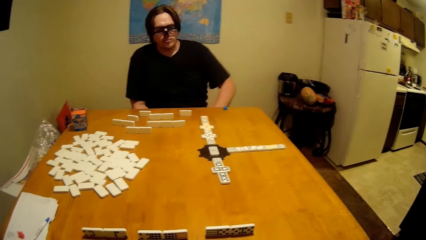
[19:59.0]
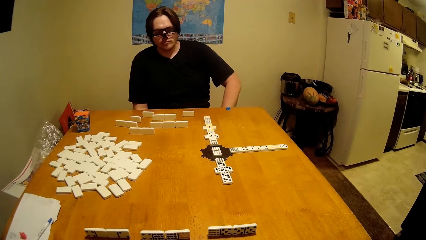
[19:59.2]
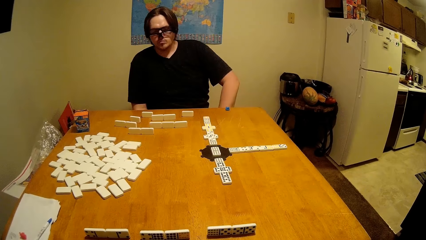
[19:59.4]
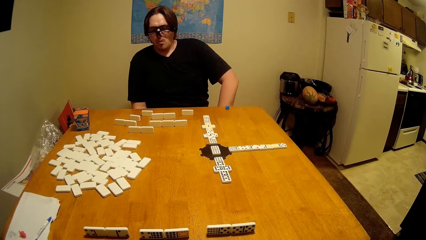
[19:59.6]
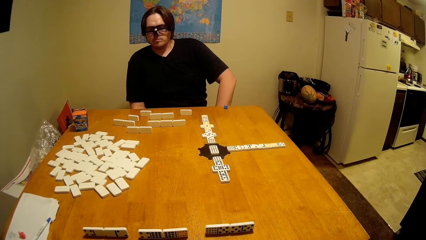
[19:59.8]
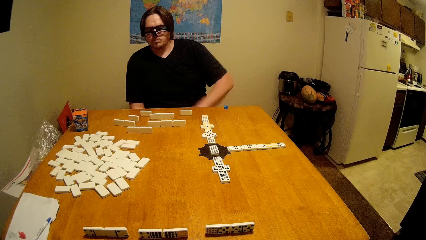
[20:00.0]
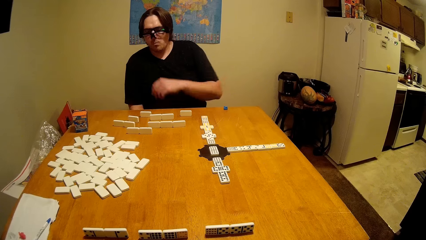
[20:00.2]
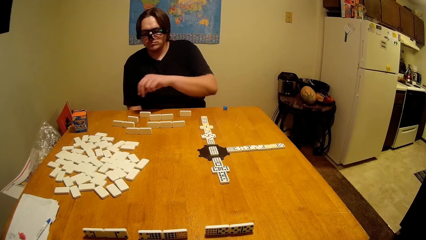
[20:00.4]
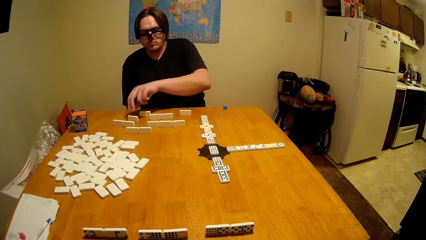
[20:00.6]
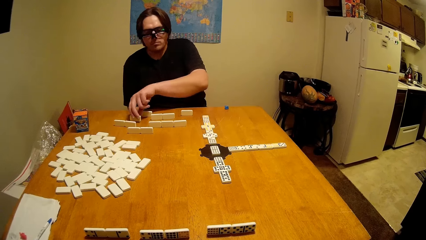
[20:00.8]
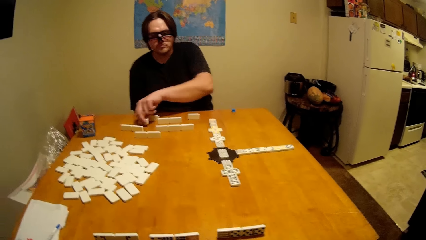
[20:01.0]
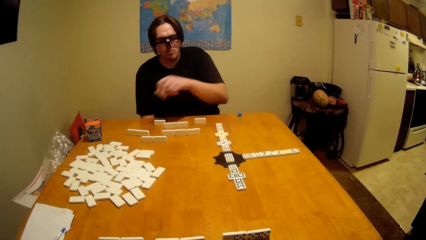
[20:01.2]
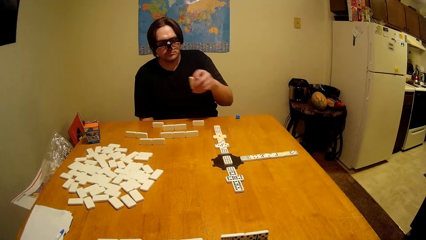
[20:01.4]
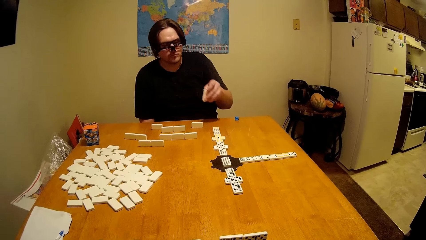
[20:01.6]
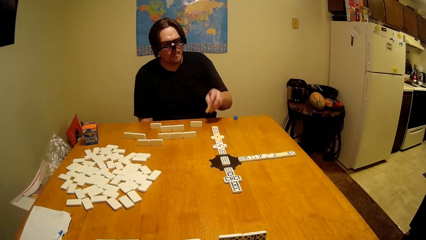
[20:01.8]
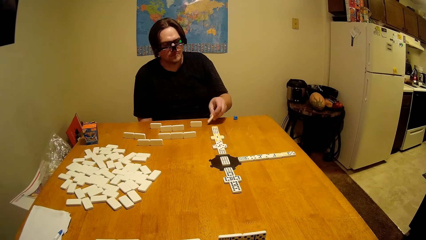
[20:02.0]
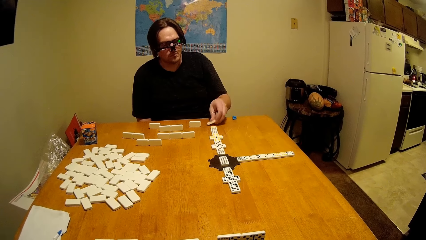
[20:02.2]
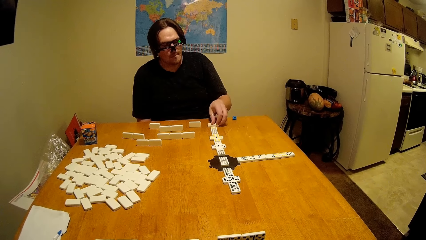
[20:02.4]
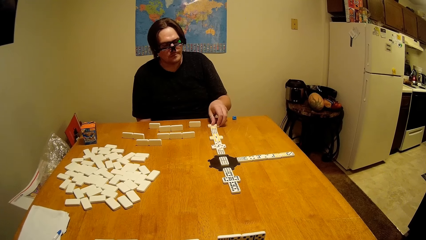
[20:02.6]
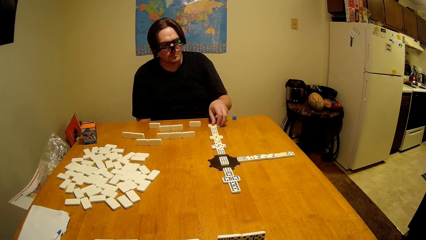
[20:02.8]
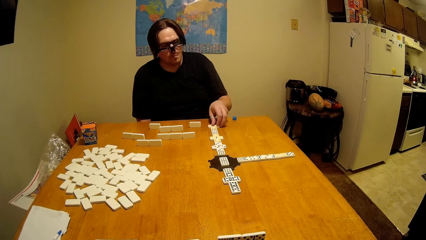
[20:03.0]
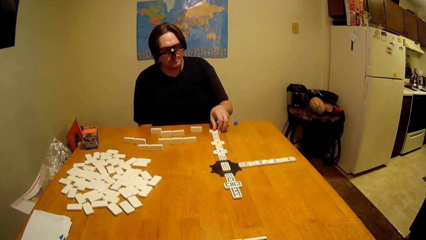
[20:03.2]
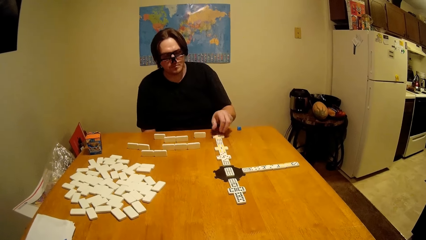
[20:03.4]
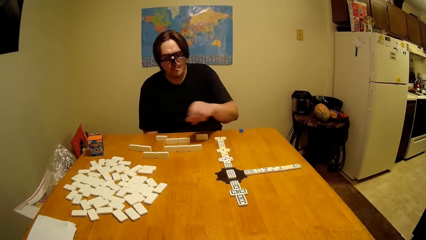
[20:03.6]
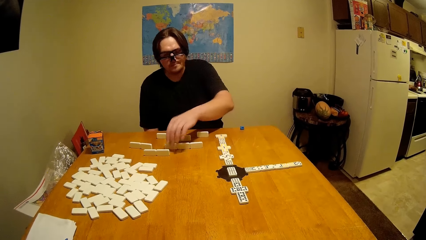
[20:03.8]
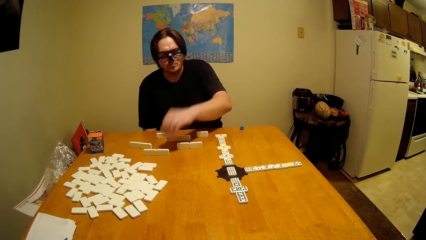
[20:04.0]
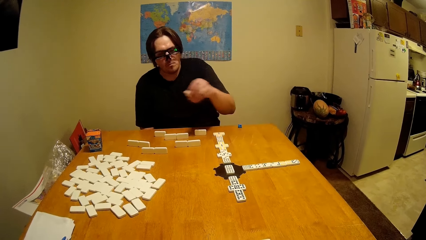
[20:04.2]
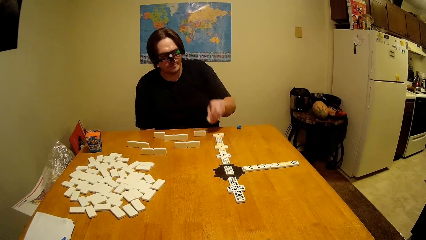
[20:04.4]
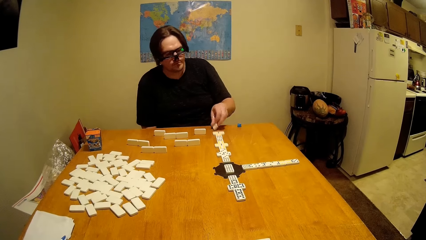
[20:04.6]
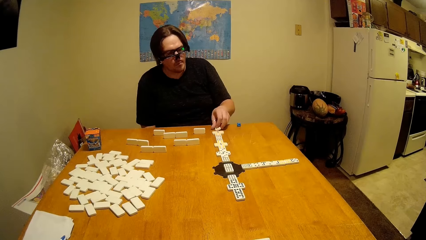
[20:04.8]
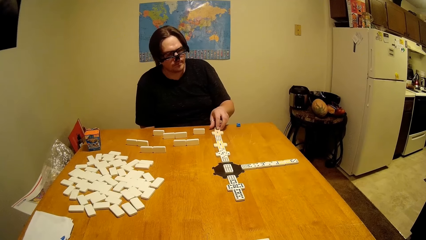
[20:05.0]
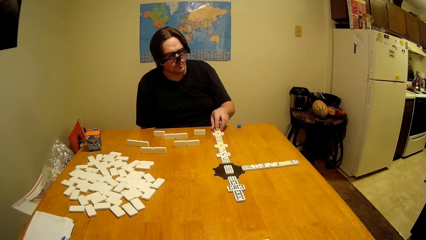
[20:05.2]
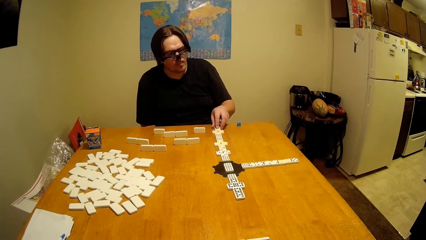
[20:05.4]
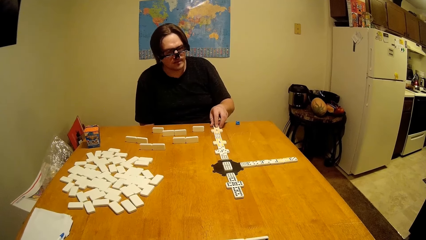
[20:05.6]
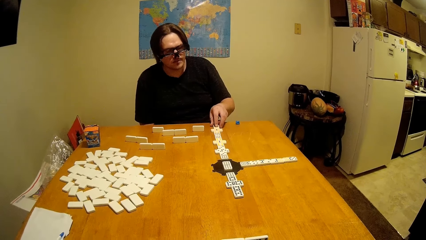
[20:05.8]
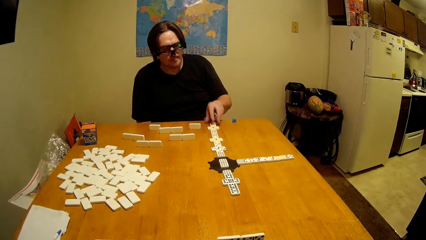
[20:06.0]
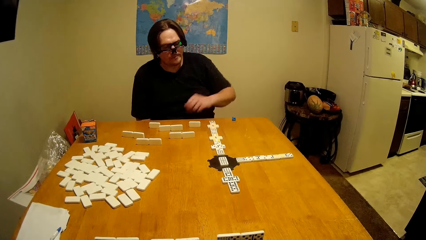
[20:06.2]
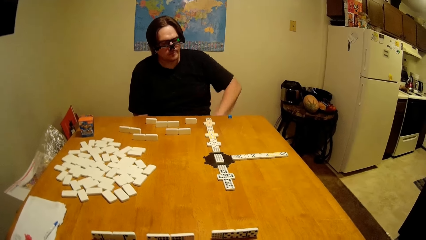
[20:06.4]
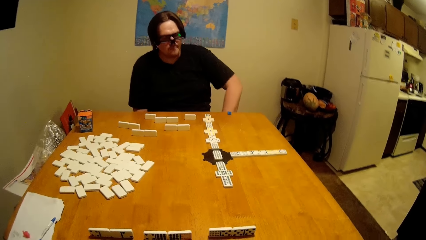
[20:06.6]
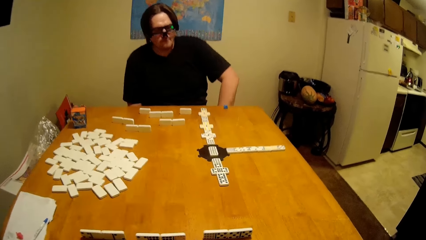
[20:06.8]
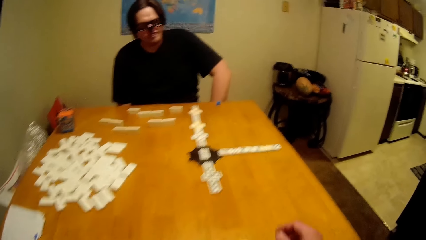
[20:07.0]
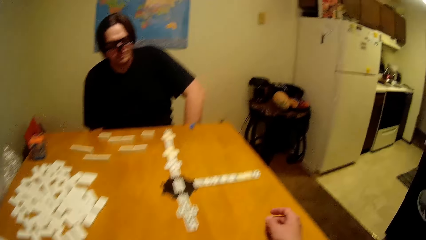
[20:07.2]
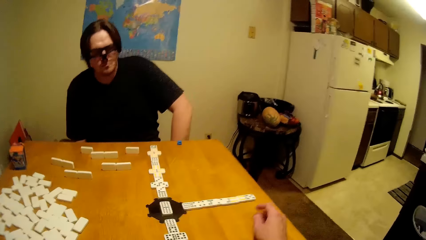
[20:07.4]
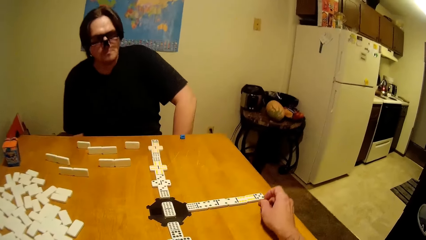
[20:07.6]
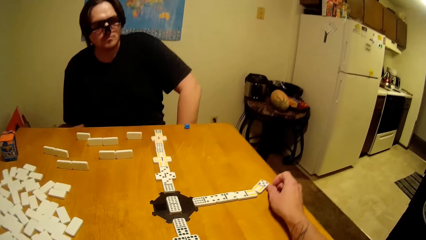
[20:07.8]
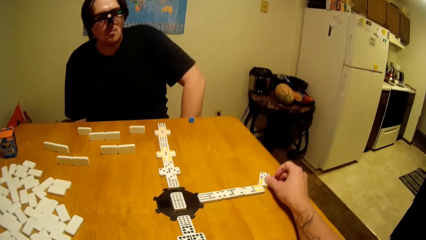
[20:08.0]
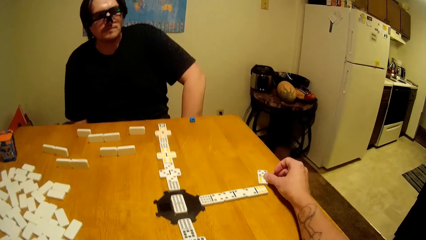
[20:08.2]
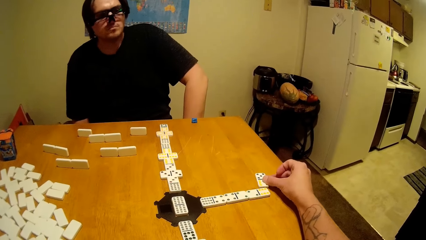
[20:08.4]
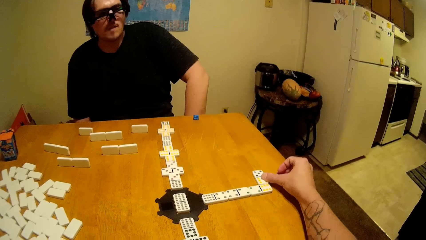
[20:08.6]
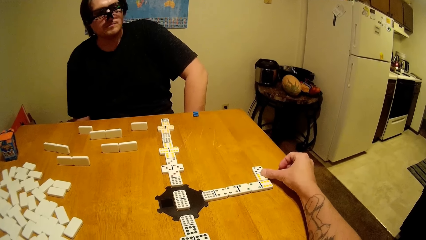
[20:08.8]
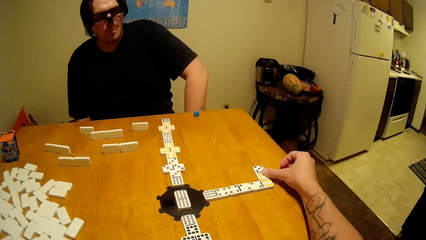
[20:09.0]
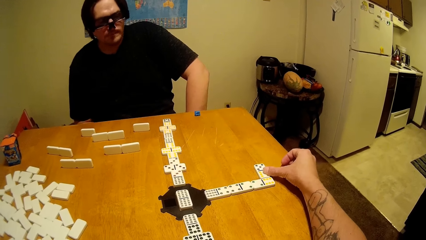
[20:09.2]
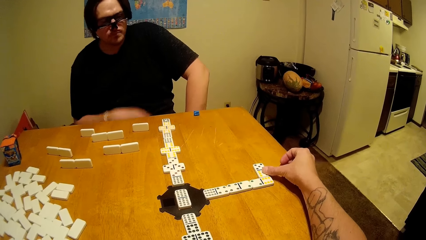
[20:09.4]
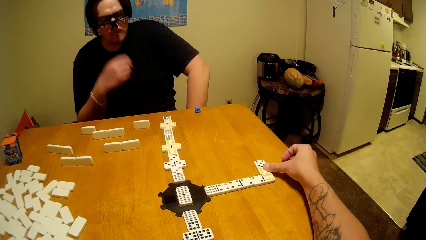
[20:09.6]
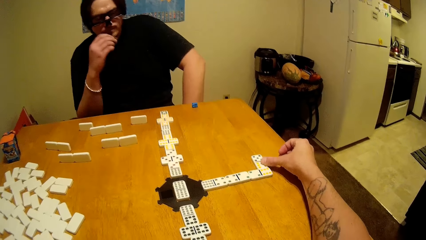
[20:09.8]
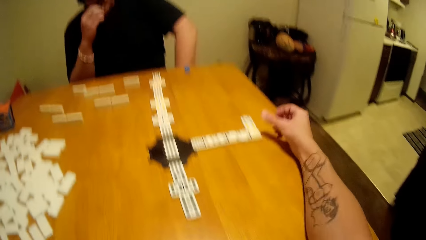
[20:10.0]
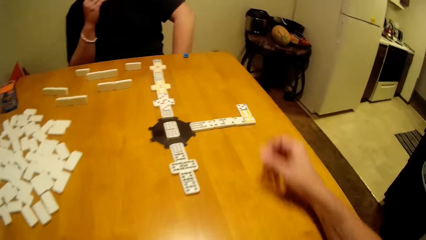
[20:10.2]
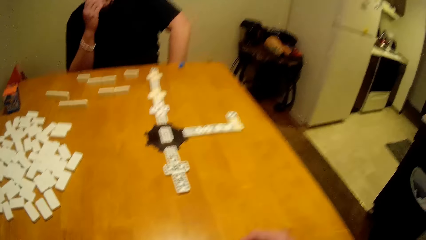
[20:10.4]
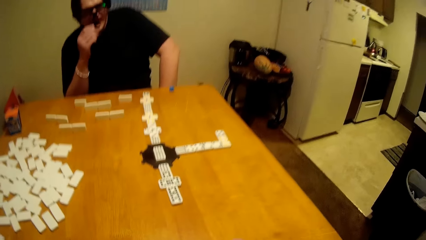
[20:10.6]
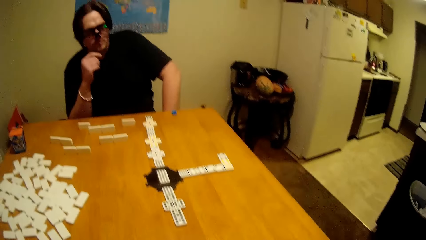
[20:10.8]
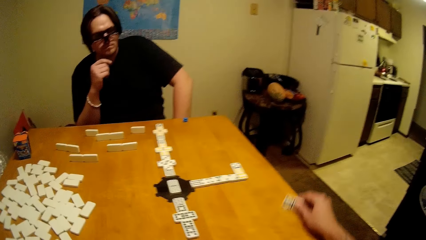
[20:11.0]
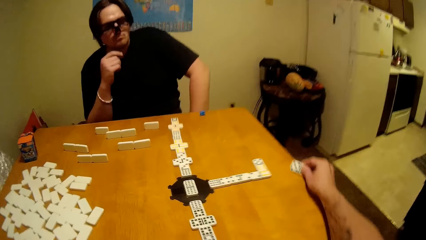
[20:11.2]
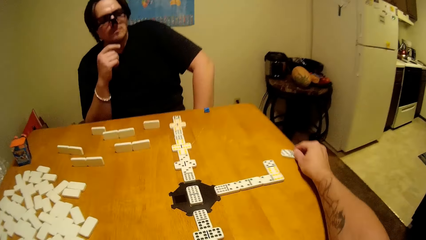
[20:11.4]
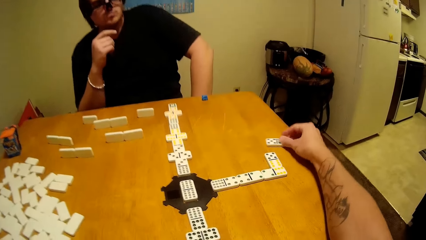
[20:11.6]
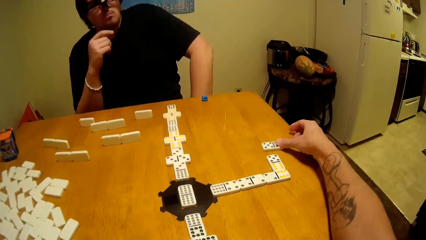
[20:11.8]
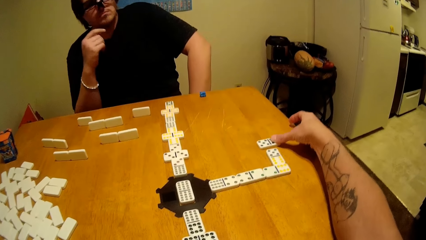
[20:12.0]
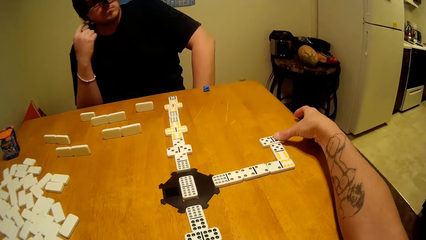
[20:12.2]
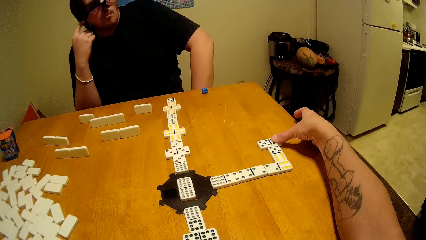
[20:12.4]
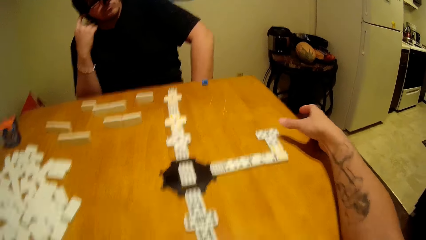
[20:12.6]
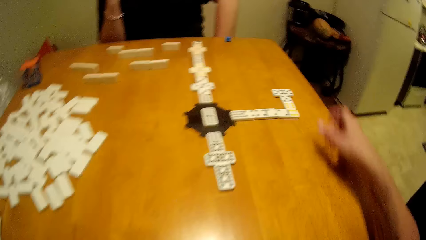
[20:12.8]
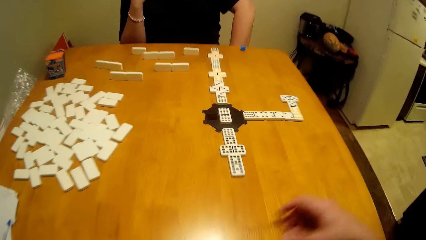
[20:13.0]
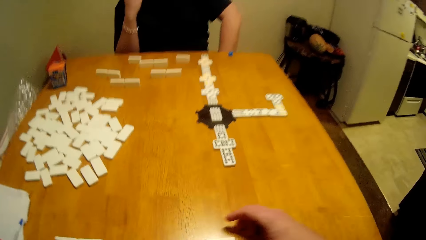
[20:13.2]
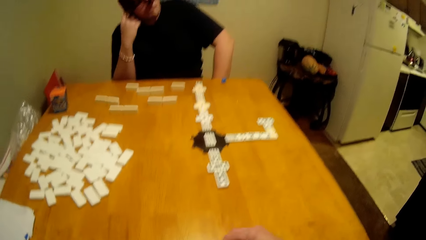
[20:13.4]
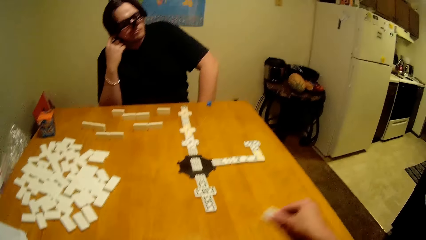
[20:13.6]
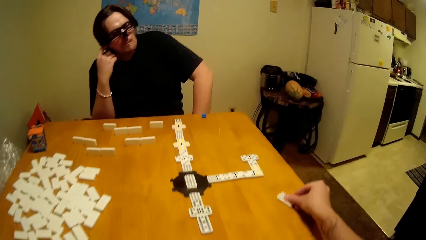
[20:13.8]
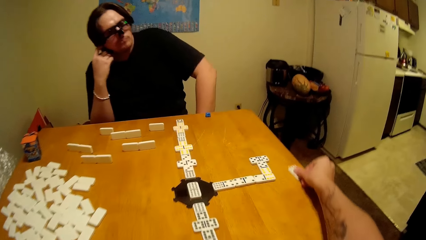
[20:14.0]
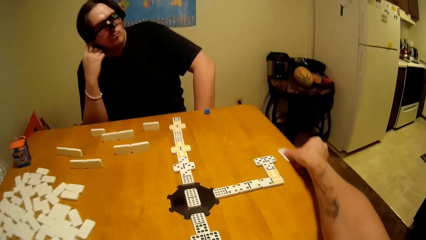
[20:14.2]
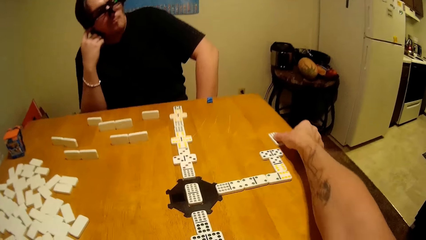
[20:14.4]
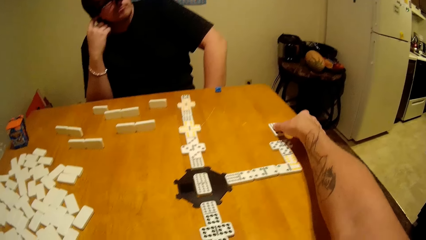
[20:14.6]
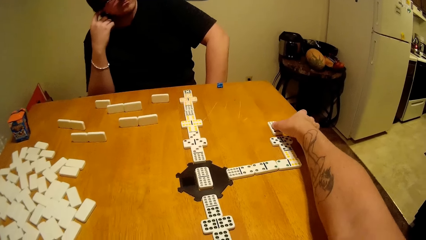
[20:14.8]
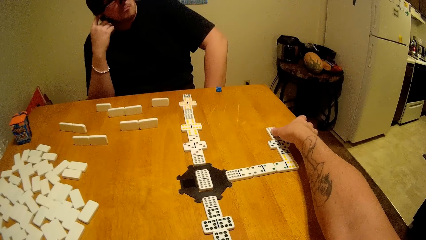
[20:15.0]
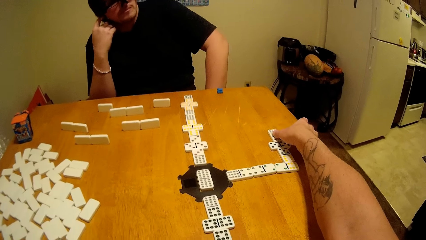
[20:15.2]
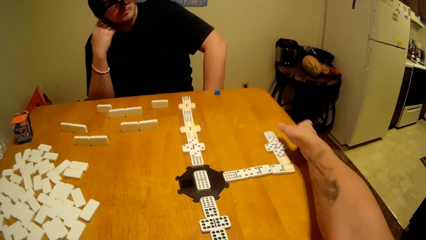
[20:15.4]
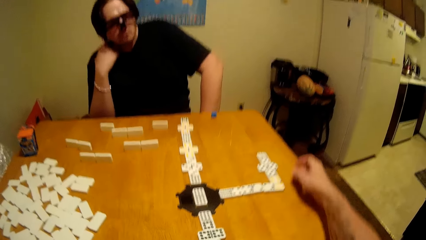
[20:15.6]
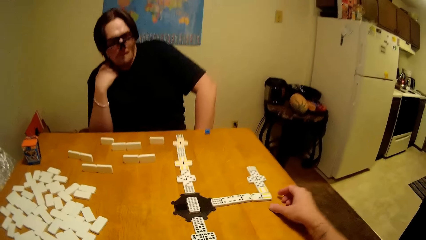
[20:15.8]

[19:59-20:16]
A man takes the dominoes piece, plays the dice and puts the dominoes piece down. The man takes the dominoes piece and puts the dominoes piece down. The camera wearer plays the dice and puts the dominoes piece down.
